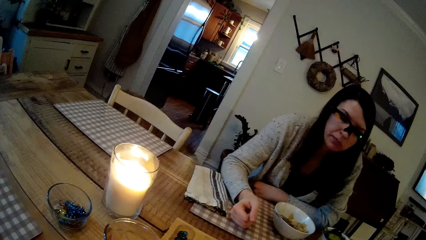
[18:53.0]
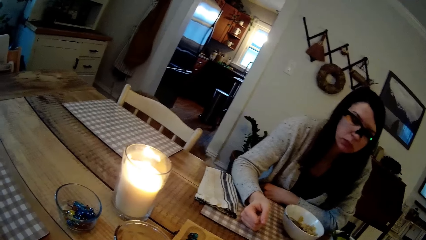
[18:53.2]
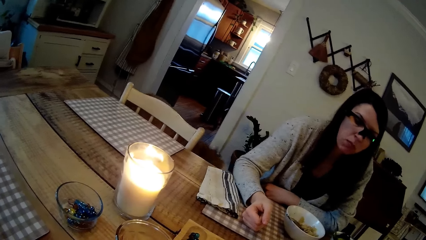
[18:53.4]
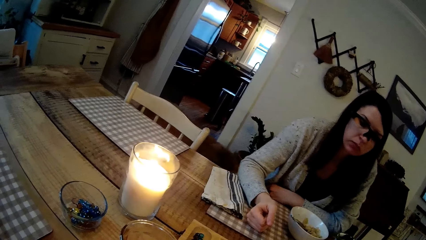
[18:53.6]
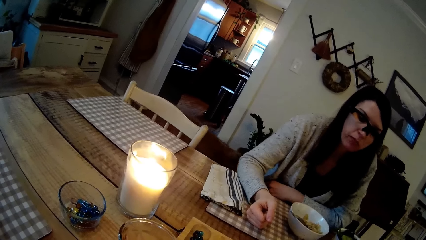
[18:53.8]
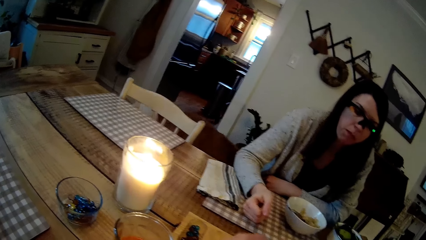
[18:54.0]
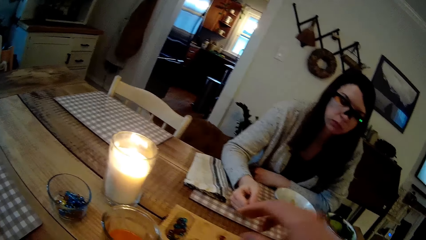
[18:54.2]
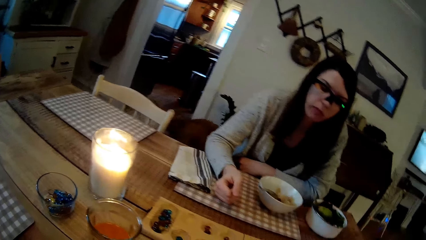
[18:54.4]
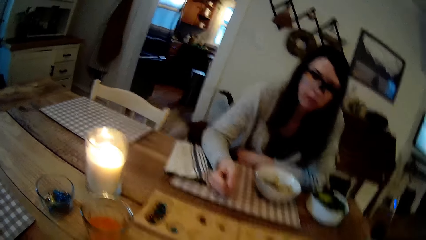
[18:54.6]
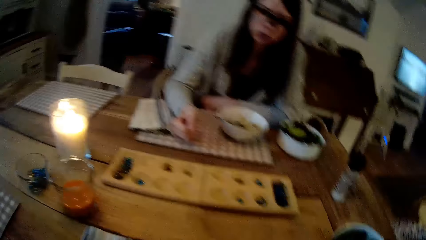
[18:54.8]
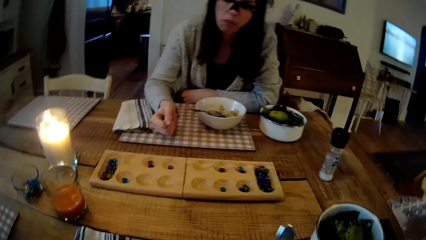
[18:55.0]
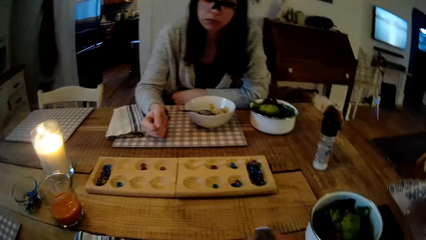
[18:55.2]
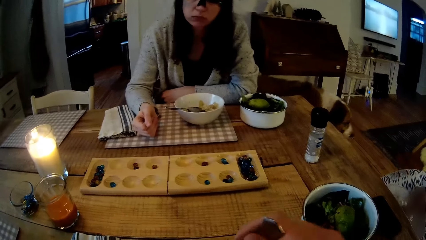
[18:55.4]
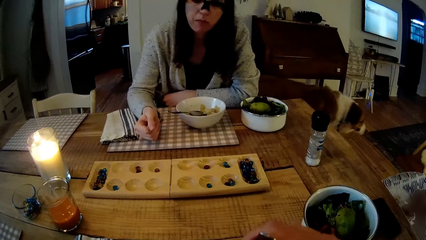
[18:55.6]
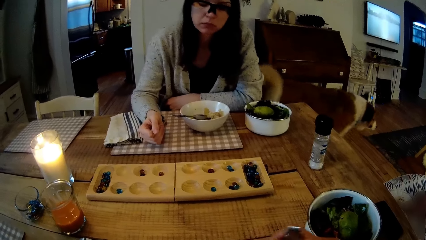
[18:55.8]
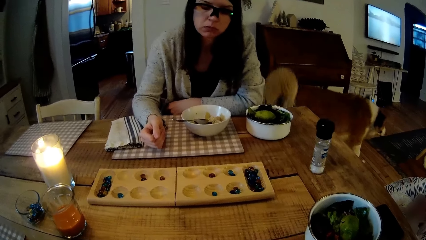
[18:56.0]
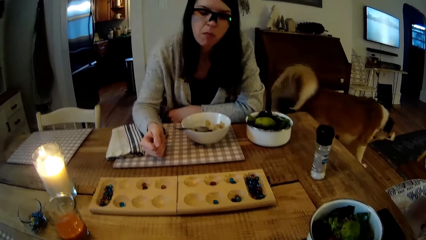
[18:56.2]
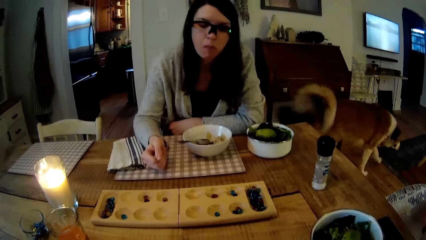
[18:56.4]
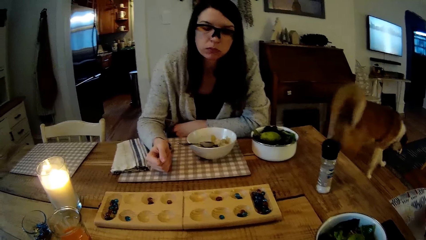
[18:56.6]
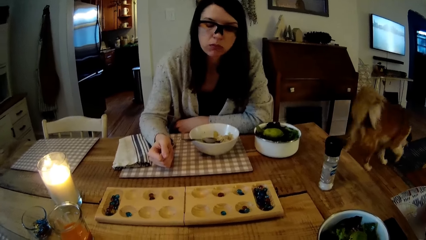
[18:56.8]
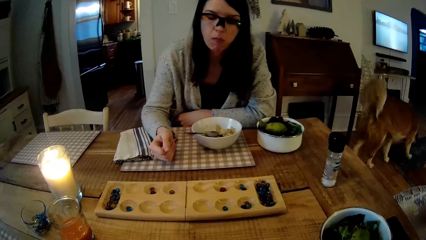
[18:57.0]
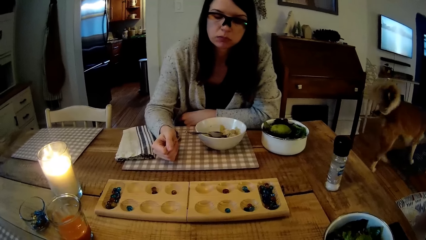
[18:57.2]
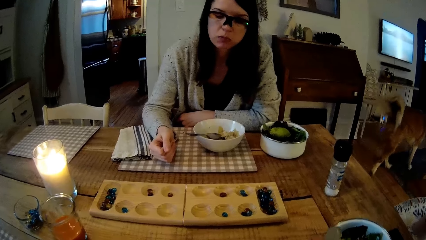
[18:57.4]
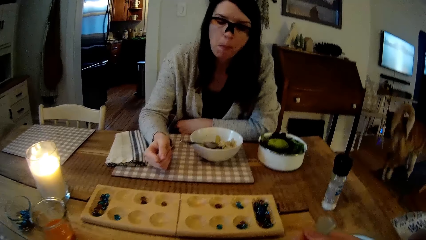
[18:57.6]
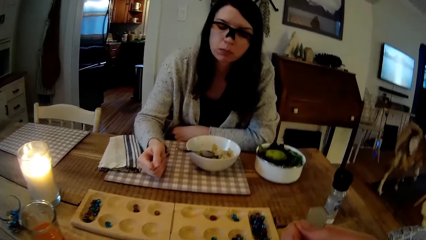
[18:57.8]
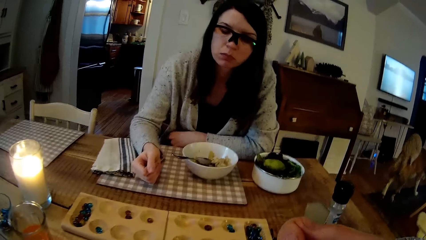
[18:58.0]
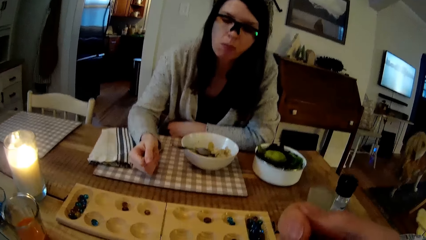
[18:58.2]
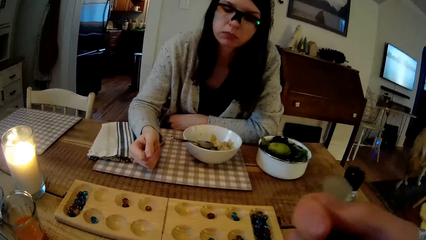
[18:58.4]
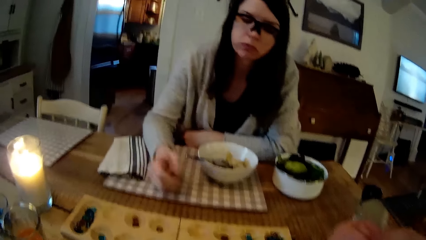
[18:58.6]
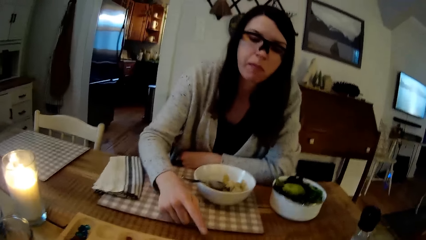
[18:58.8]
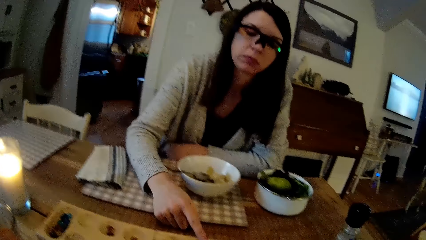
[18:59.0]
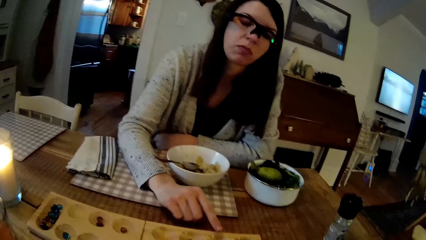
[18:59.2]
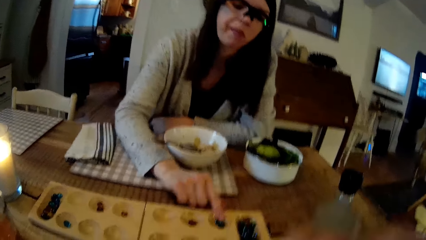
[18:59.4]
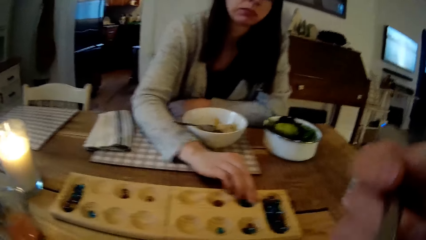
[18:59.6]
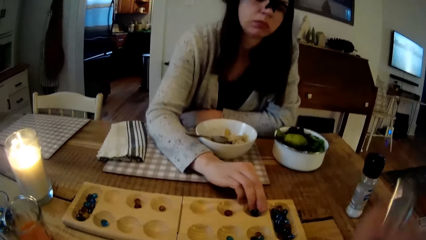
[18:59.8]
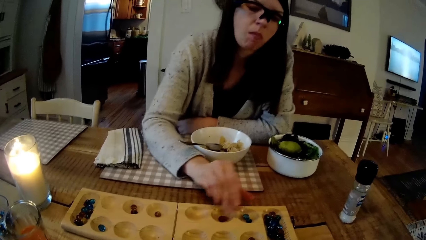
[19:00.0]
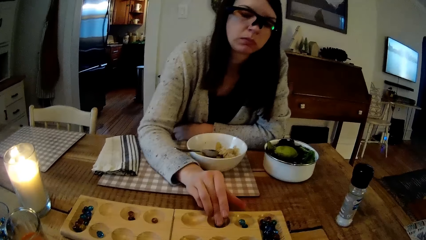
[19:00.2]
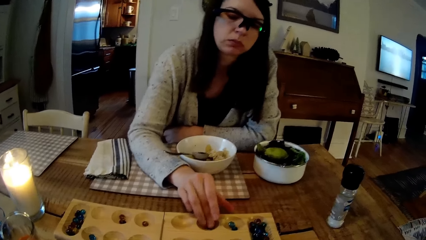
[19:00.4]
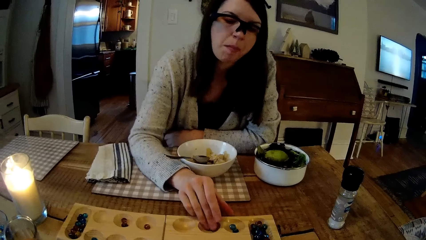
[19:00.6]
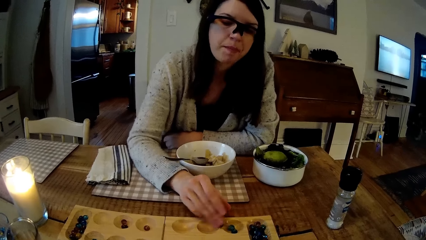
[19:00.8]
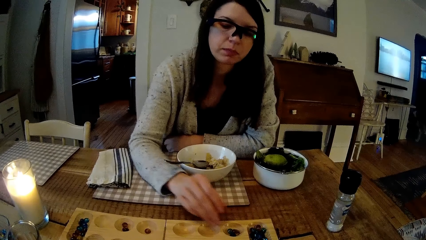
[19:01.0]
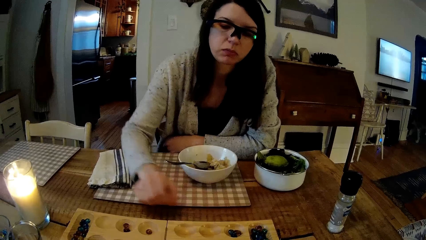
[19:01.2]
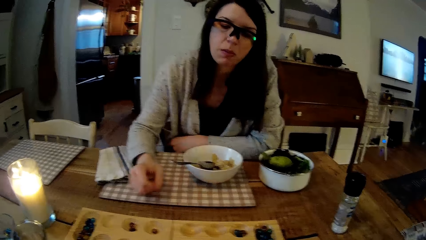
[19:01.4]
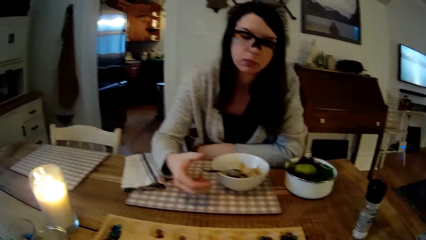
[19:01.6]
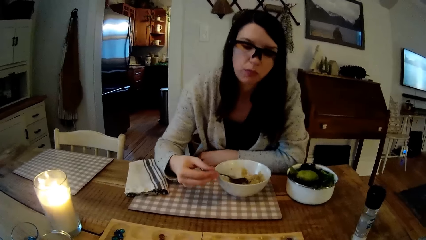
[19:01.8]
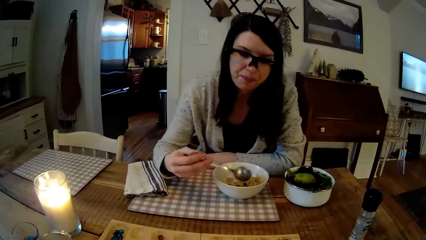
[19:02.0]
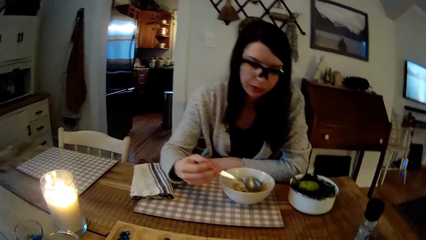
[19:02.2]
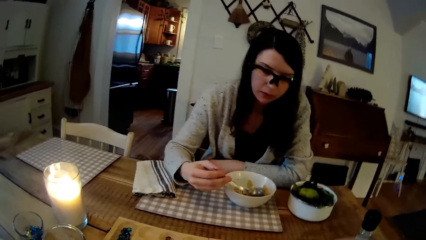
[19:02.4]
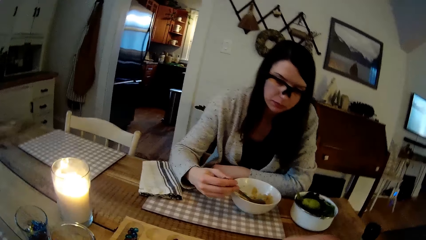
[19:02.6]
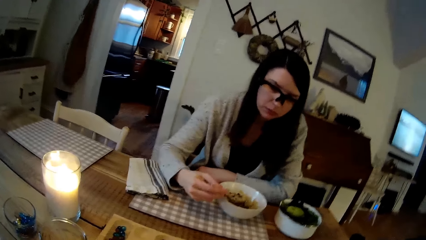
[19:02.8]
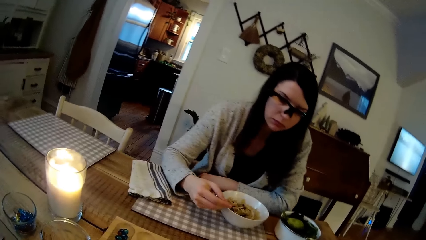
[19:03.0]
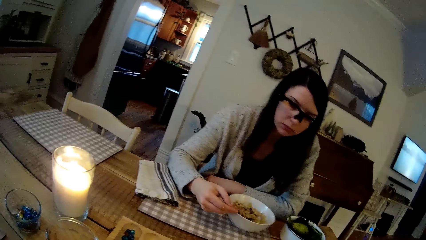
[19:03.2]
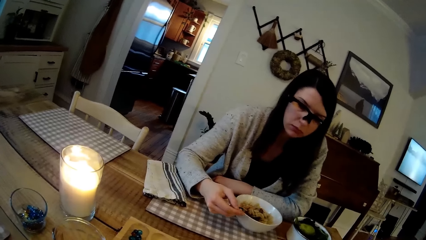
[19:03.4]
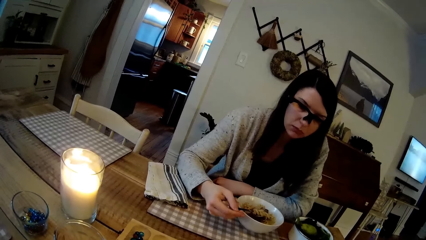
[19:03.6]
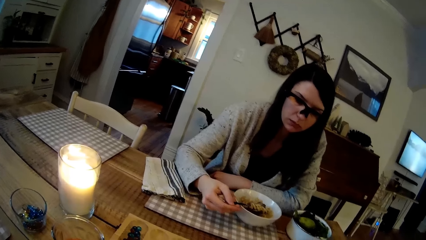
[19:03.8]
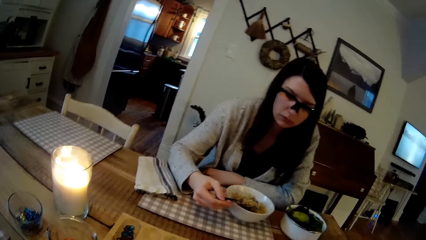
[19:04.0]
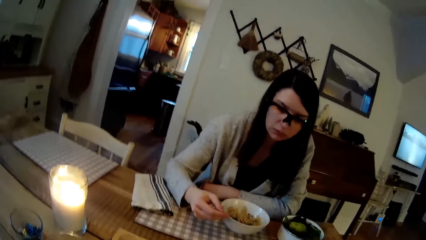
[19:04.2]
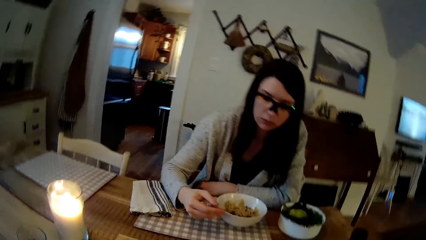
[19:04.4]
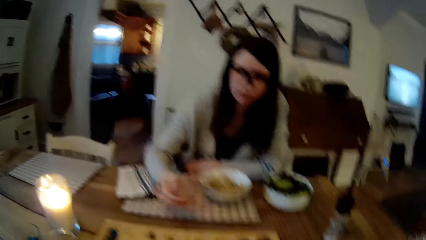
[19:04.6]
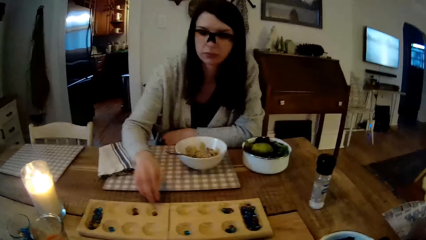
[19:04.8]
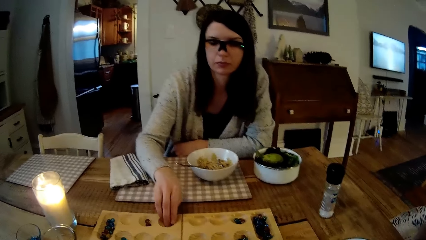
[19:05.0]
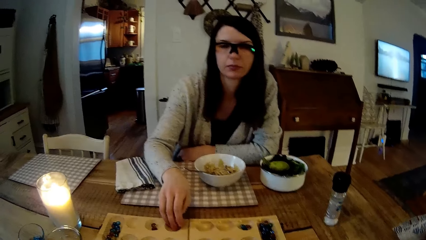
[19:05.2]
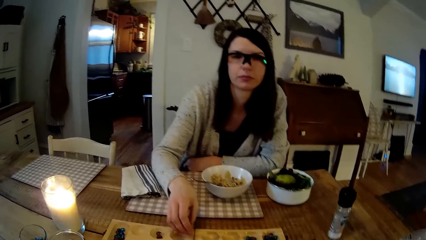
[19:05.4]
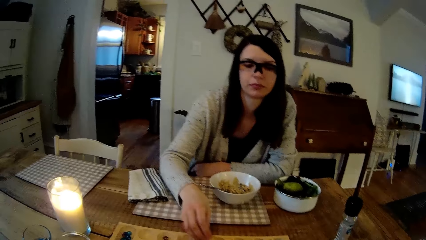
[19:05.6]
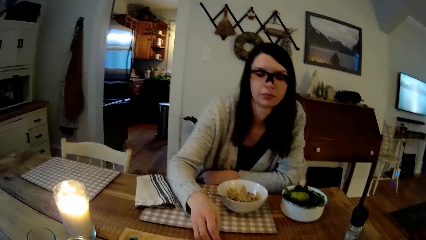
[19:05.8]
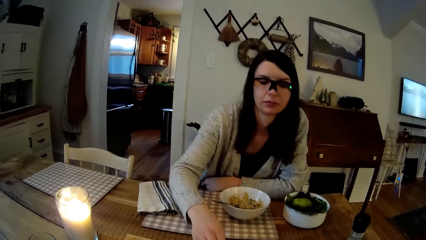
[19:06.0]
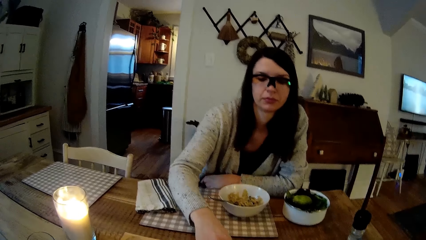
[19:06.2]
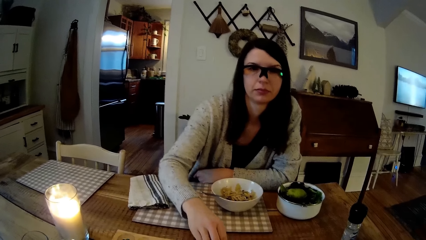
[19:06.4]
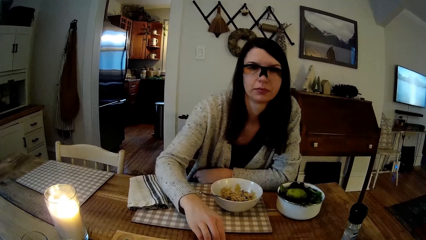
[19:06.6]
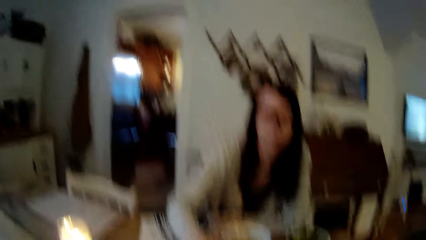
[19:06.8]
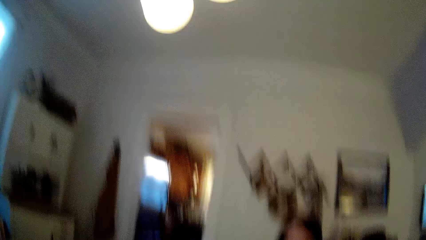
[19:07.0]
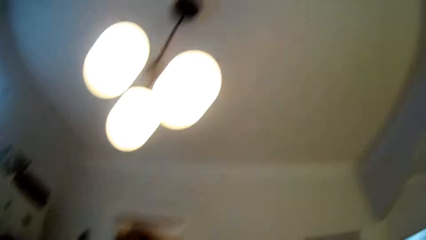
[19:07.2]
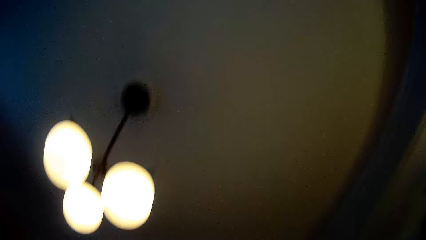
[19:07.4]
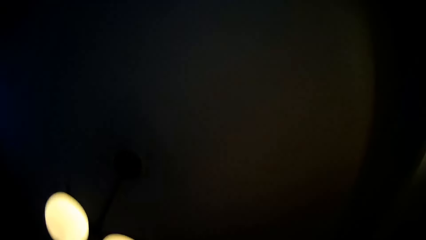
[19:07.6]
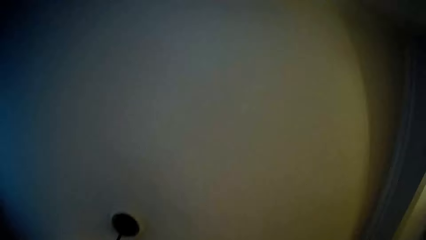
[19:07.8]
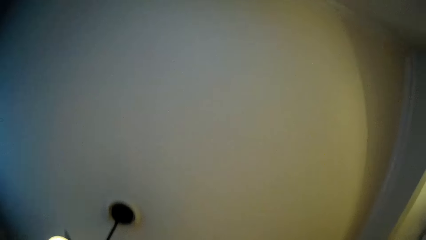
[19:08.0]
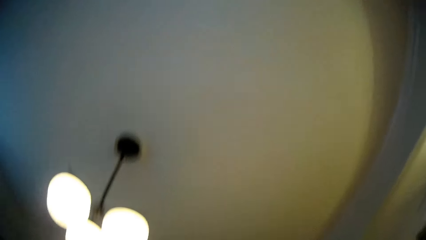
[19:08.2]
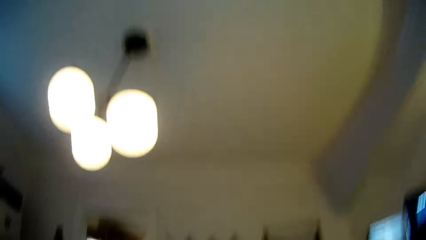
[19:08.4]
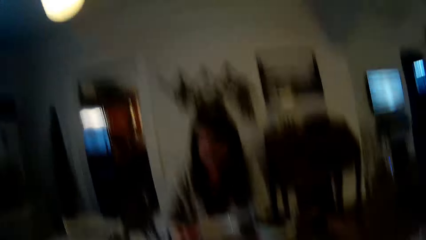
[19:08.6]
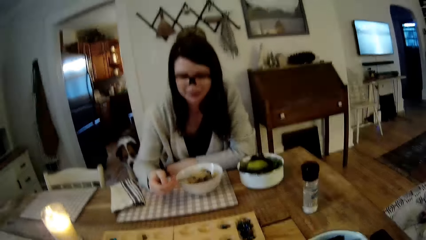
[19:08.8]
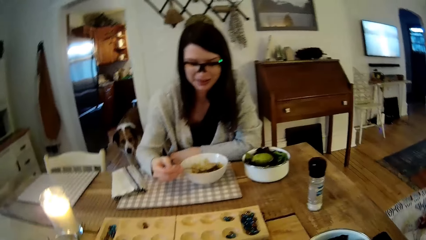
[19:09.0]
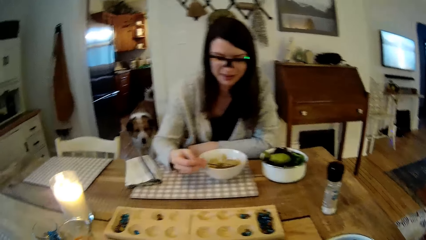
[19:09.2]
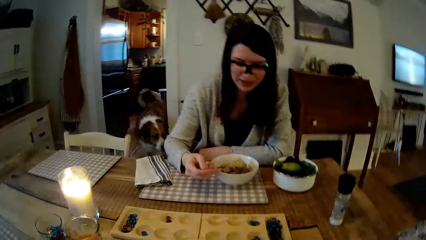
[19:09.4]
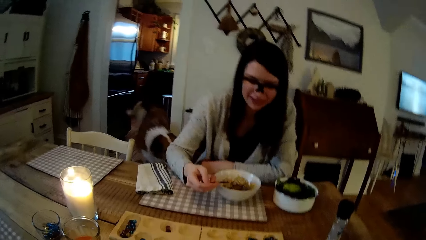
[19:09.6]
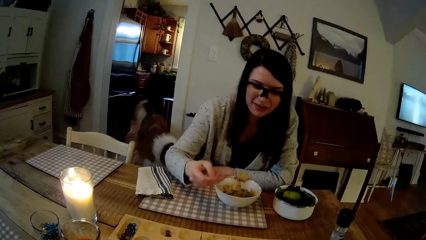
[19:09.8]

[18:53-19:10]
The camera wearer holds the spoon with his right hand. He eats food. The woman plays mancala on the dining table with her right hand. The camera wearer plays a board game. The woman eats food. The camera wearer plays the board game. The woman holds the spoon with her right hand and plays mancala on the dining table with her right hand. The camera wearer looks around.
